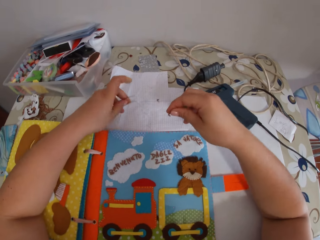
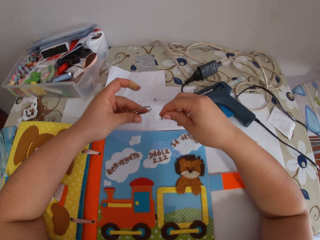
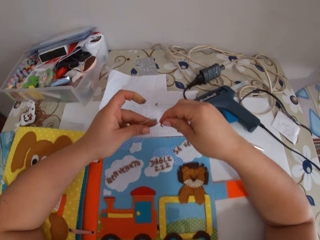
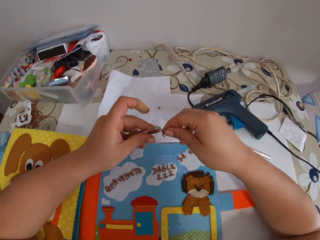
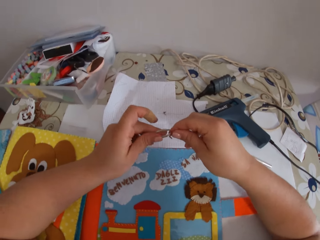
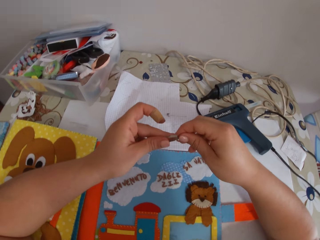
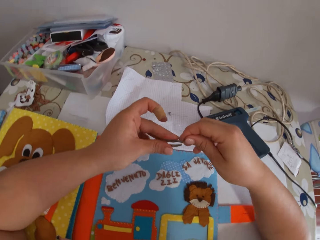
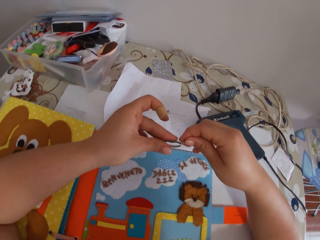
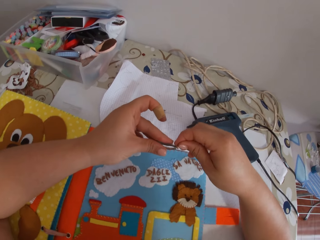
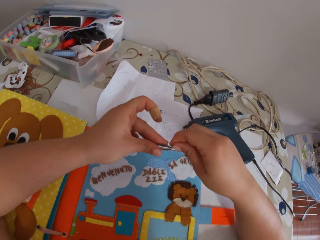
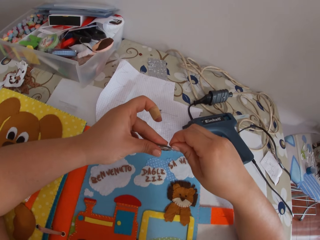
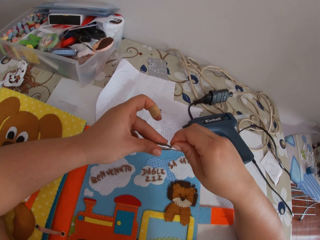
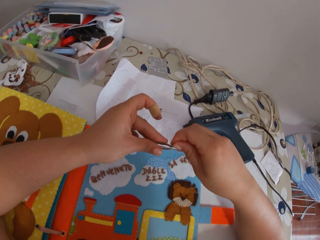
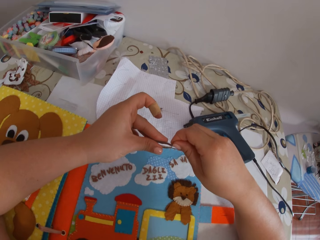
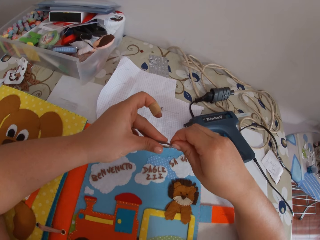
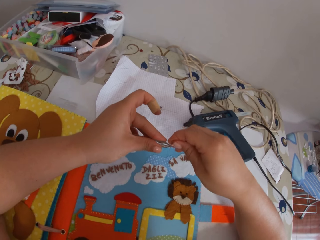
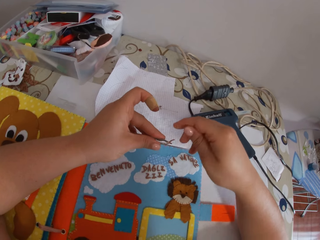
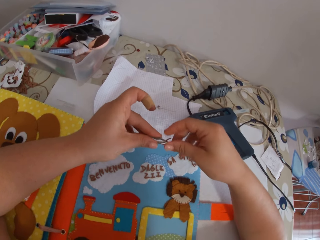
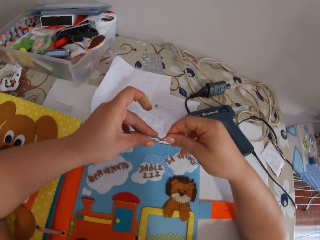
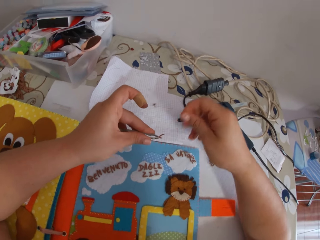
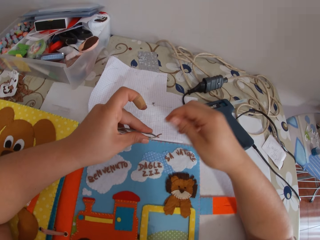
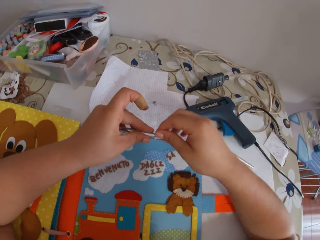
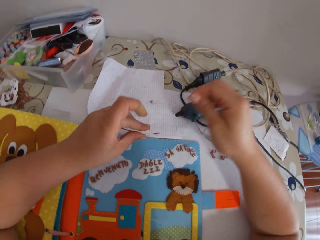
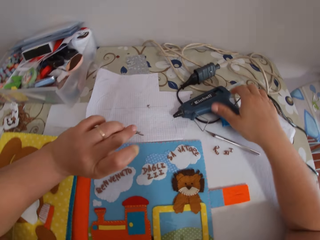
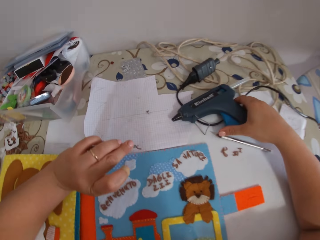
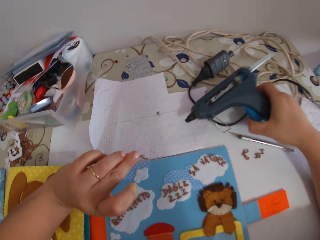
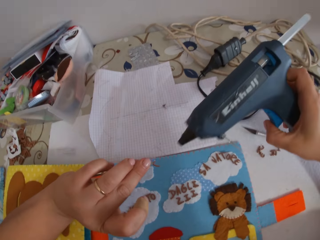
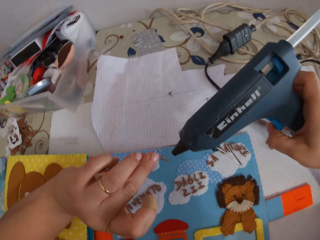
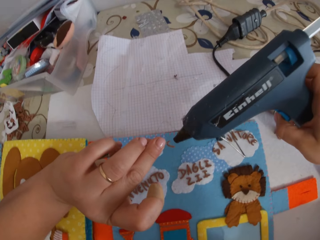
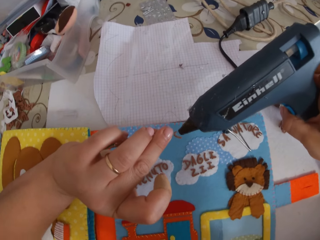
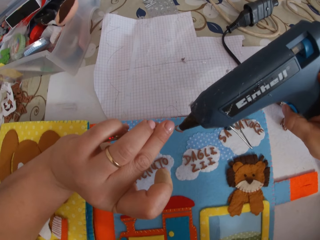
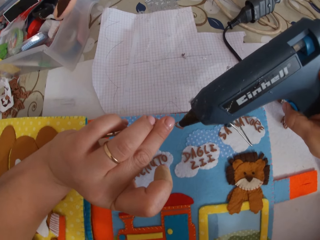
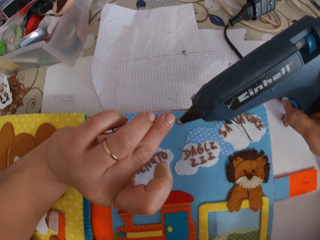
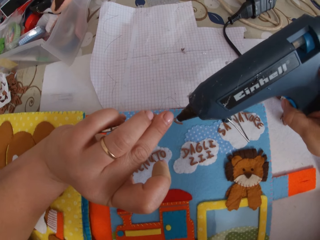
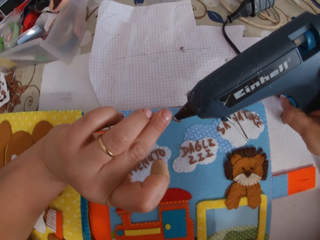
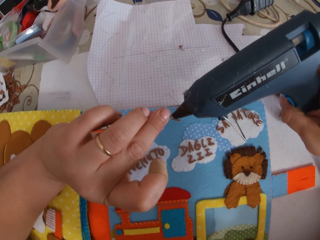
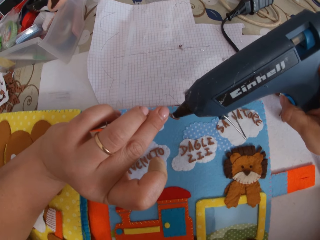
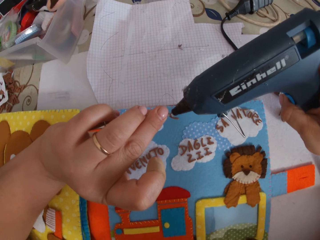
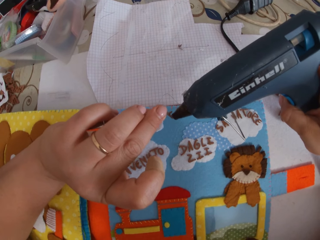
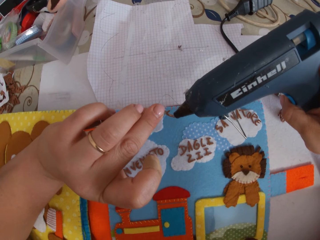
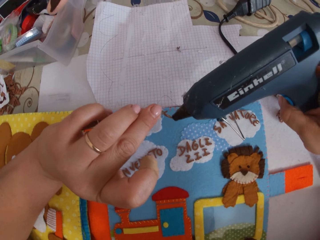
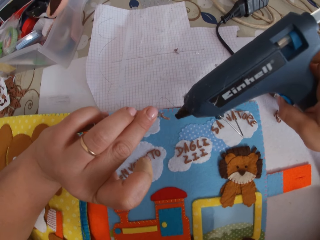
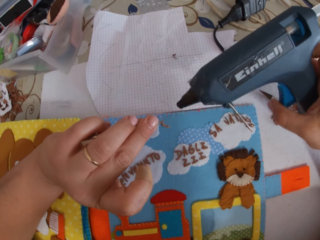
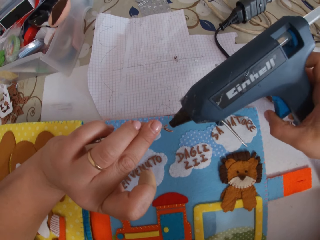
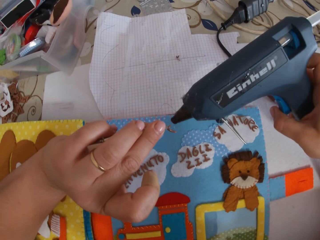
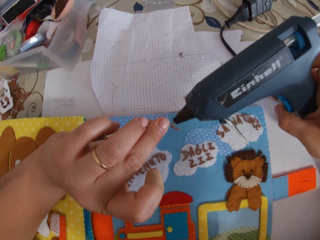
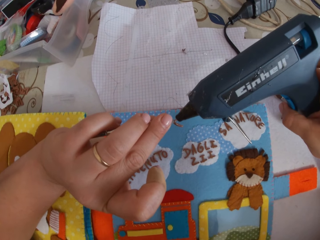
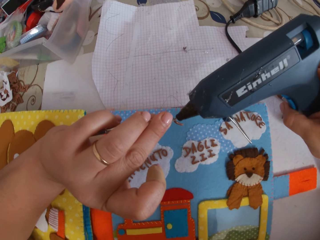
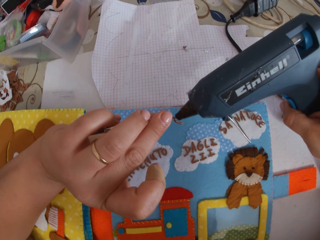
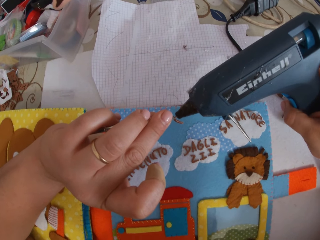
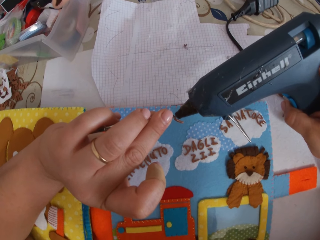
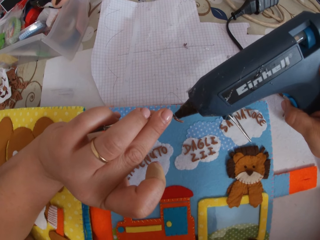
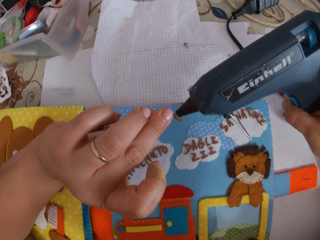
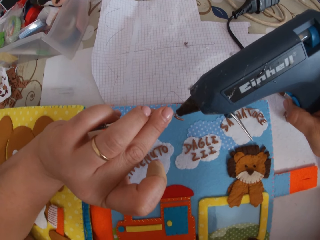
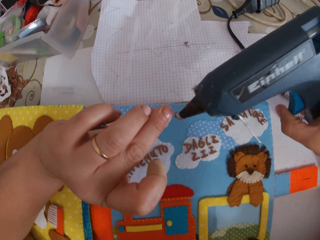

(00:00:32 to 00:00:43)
The camera wearer picks up the pincer from the paper with her left hand. She holds the paper alphabet with the pincer. She rubs the paper alphabet with her fingers. She picks up the glue gun from the cardboard. She holds the painting spray gun. She puts glue on the paper alphabet with the glue gun.

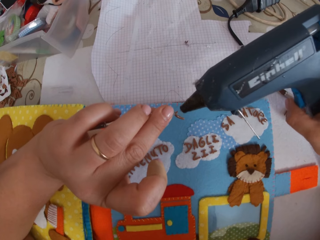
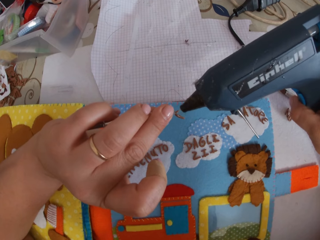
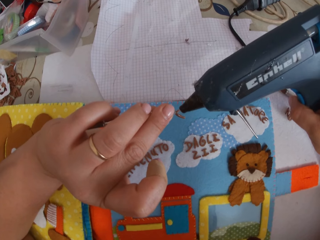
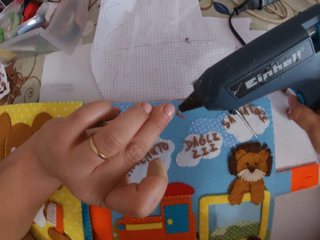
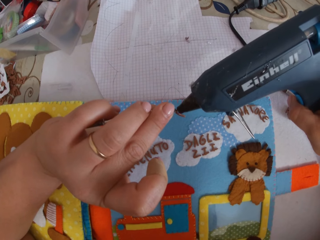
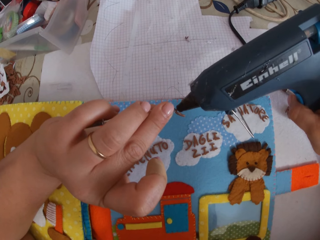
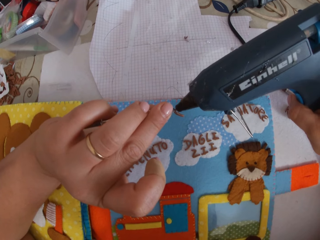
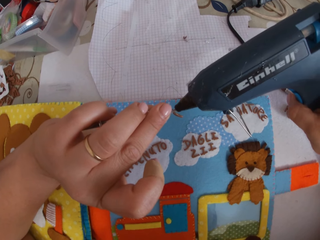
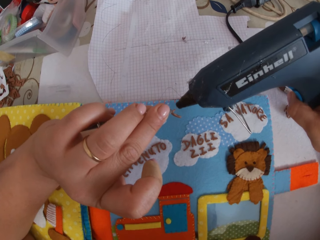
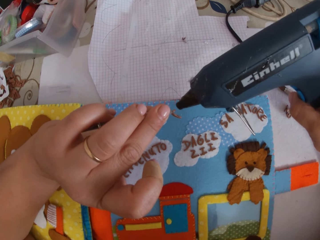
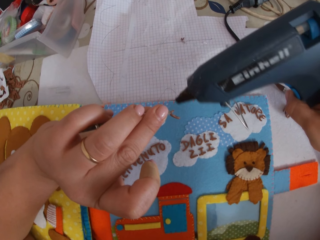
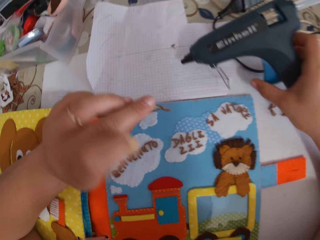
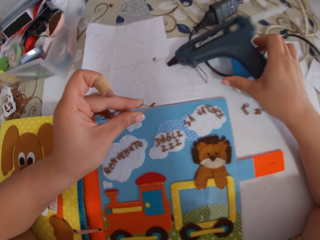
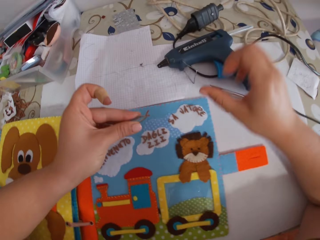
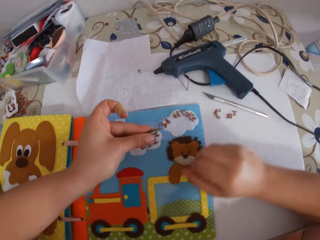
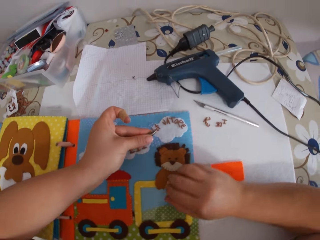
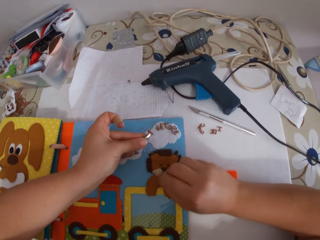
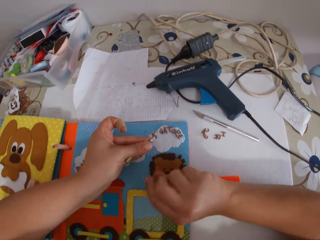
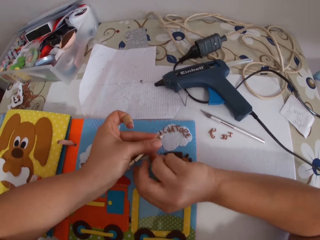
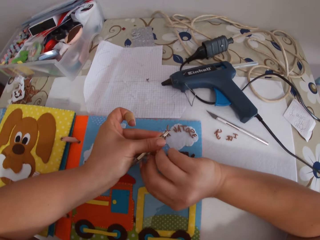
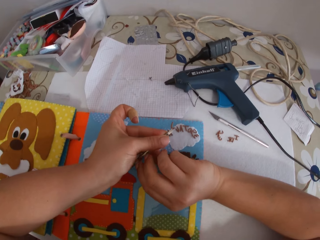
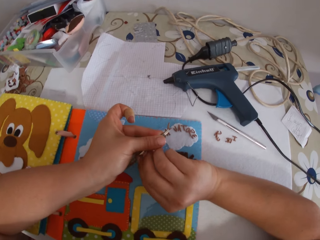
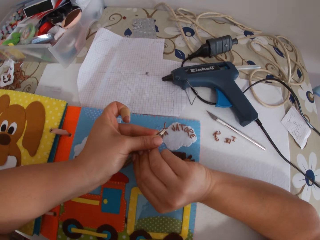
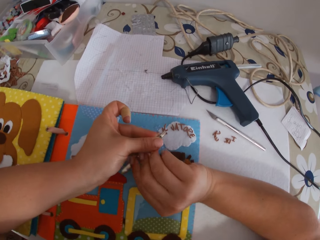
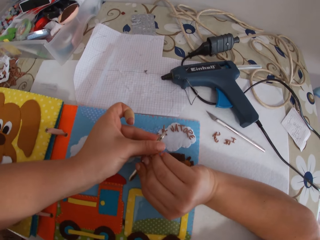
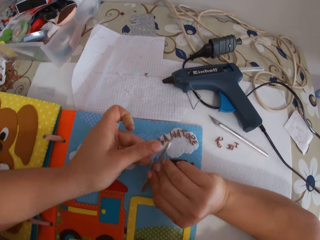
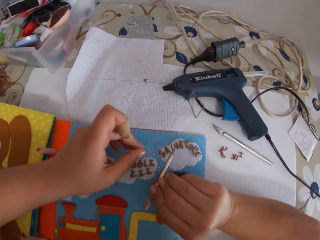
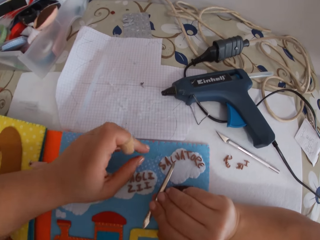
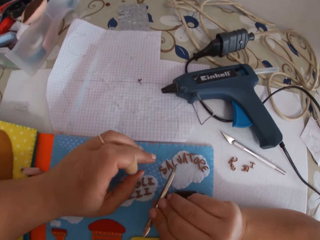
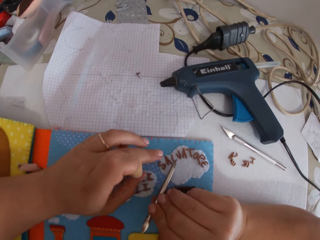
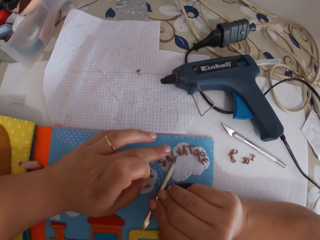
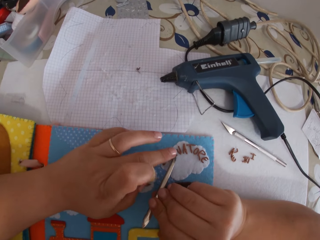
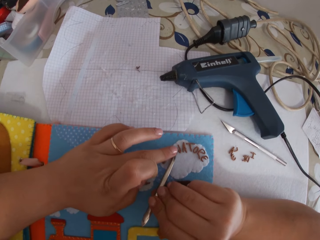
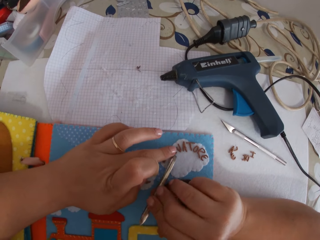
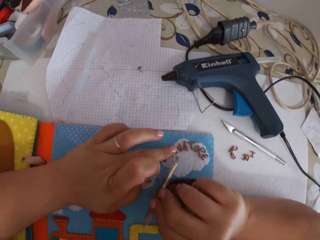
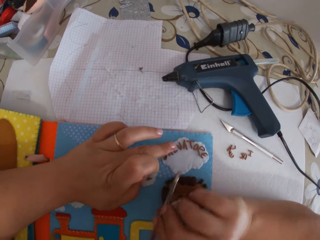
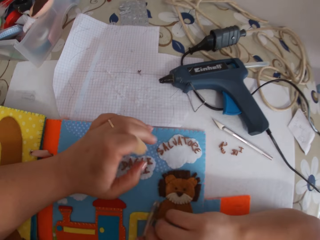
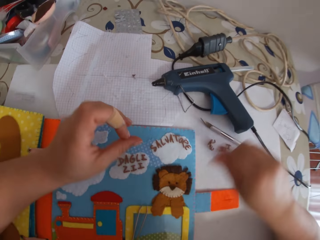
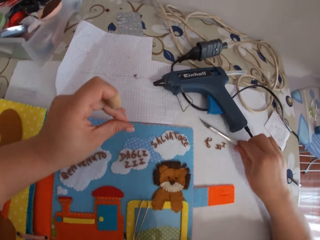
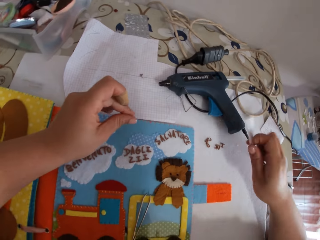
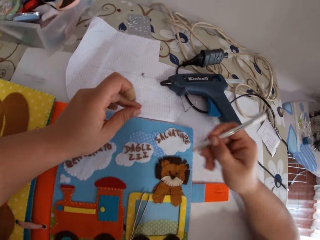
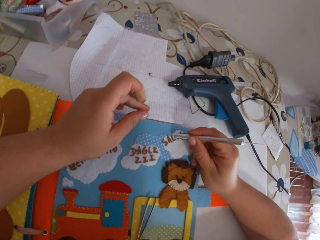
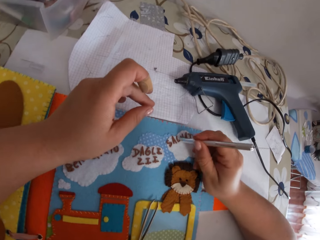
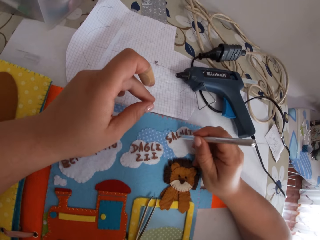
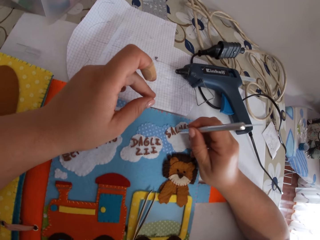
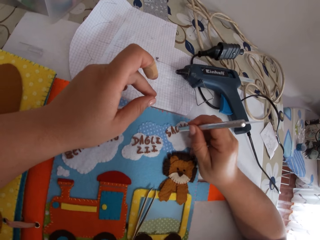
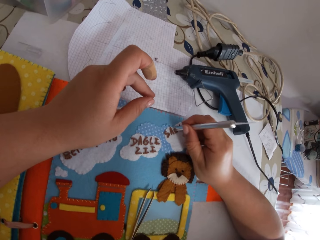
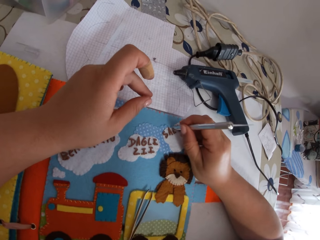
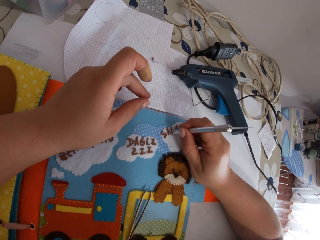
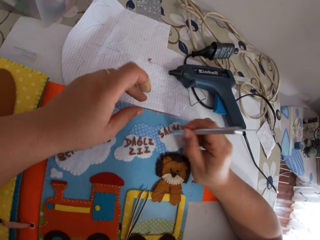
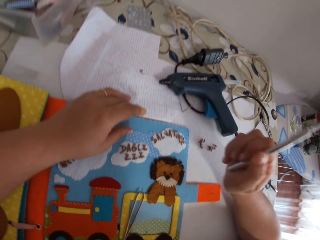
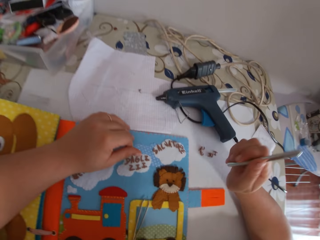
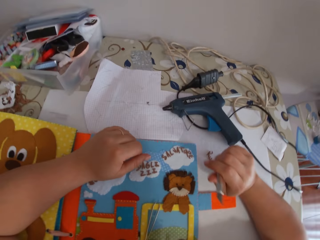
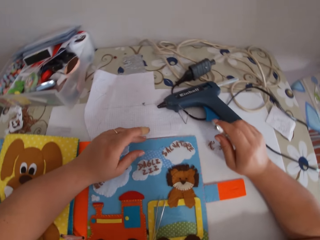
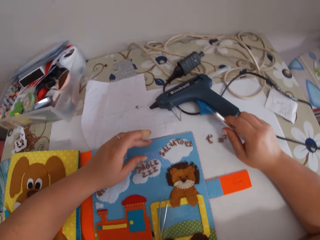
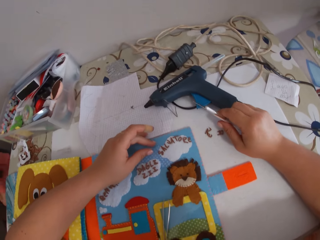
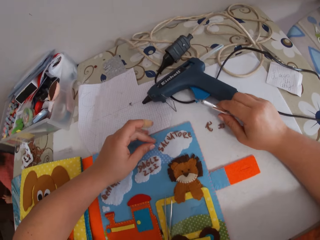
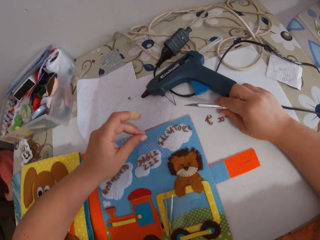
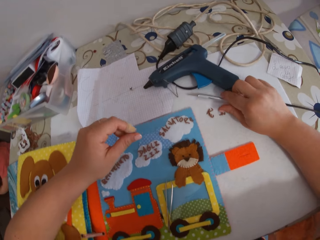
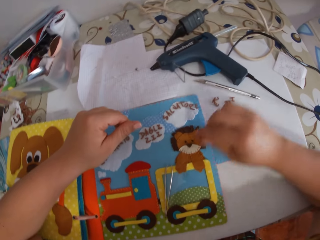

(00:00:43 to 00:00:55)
The camera wearer drops the glue gun on the cardboard. She takes the pincer with her right hand. She holds the needle. She places the paper alphabet on the book with the pincer and her finger. She drops the pincer on the book. She picks up a glue remover from the cardboard. She taps the paper alphabet with the glue remover.
